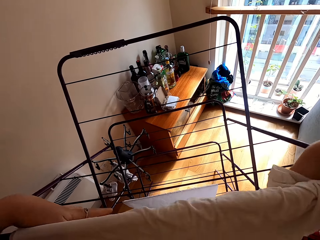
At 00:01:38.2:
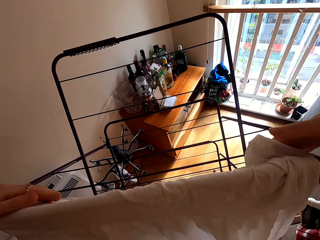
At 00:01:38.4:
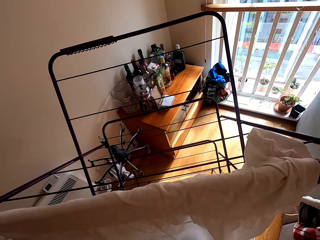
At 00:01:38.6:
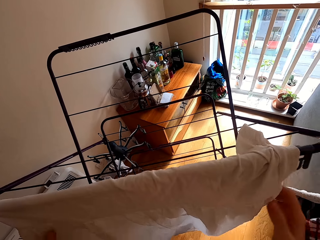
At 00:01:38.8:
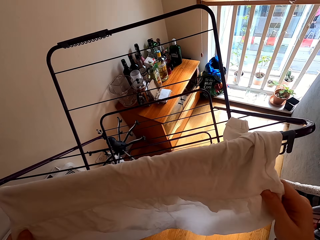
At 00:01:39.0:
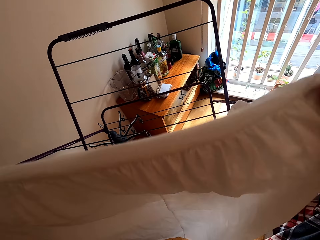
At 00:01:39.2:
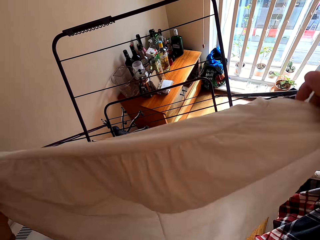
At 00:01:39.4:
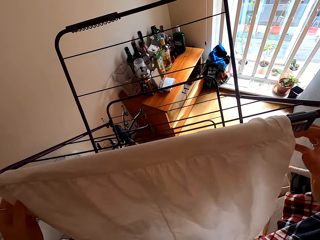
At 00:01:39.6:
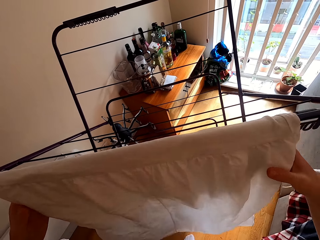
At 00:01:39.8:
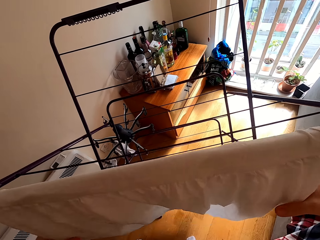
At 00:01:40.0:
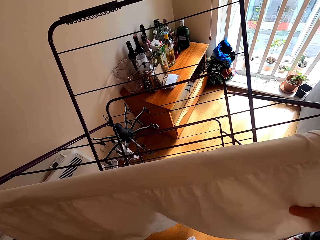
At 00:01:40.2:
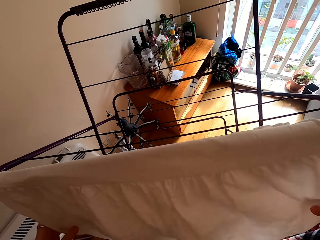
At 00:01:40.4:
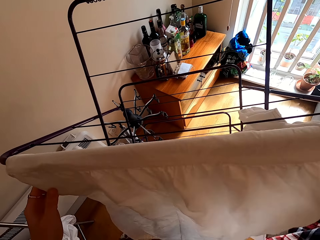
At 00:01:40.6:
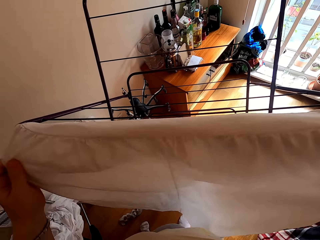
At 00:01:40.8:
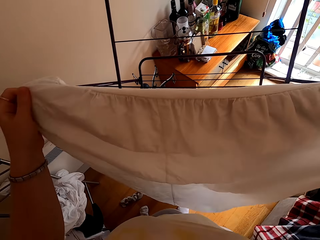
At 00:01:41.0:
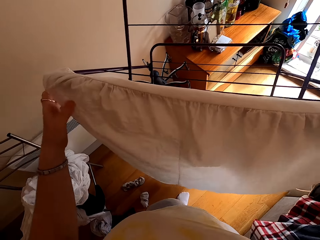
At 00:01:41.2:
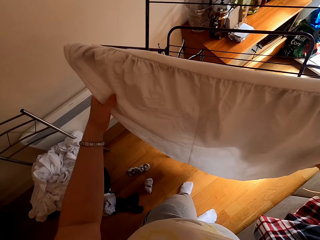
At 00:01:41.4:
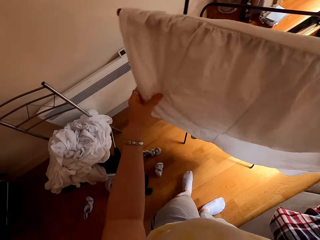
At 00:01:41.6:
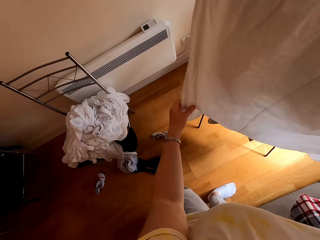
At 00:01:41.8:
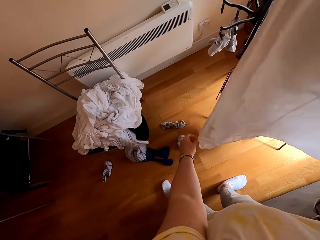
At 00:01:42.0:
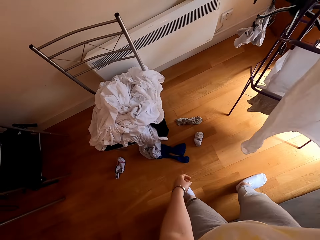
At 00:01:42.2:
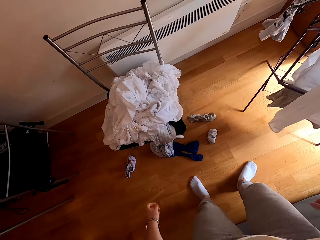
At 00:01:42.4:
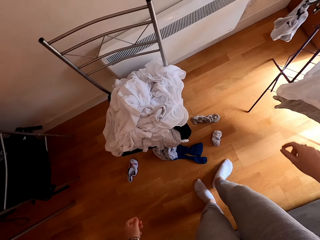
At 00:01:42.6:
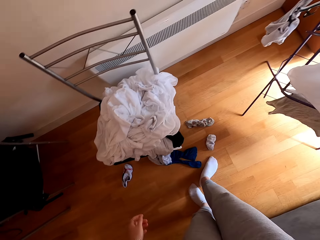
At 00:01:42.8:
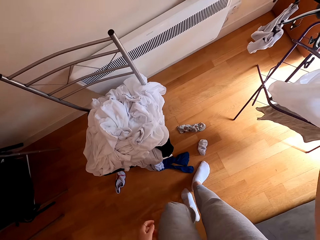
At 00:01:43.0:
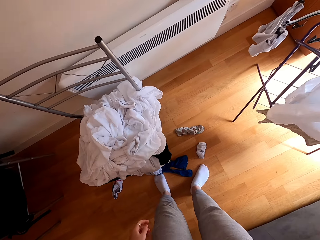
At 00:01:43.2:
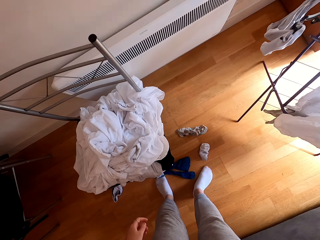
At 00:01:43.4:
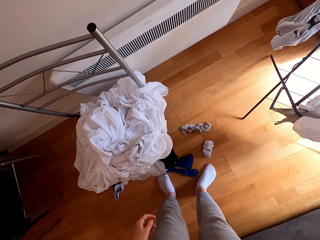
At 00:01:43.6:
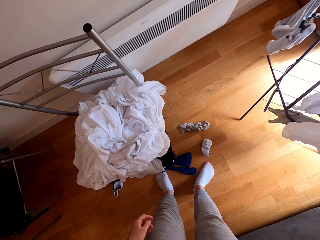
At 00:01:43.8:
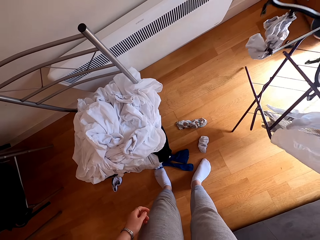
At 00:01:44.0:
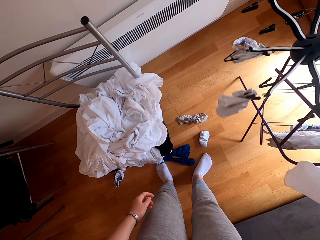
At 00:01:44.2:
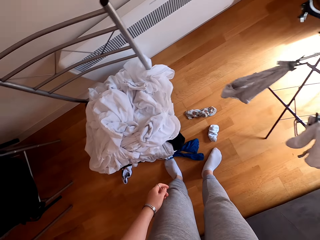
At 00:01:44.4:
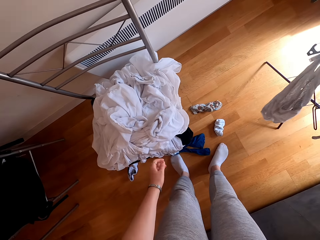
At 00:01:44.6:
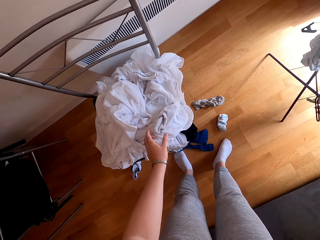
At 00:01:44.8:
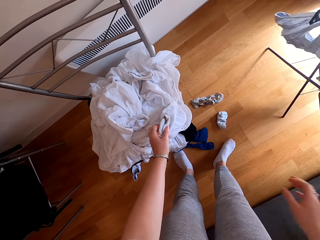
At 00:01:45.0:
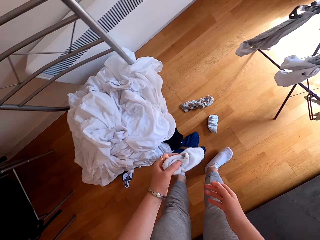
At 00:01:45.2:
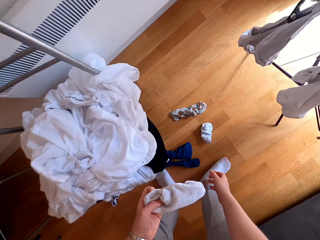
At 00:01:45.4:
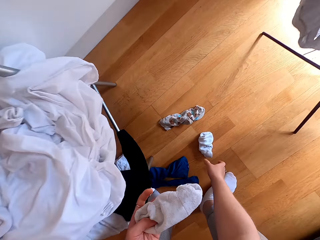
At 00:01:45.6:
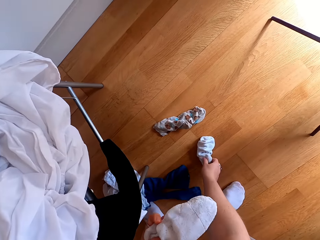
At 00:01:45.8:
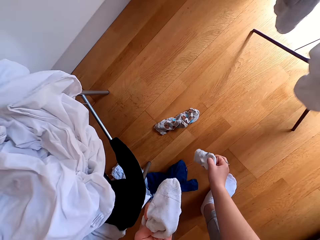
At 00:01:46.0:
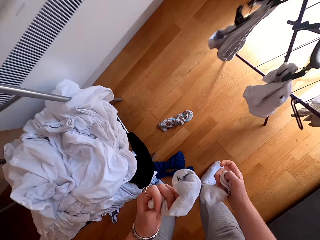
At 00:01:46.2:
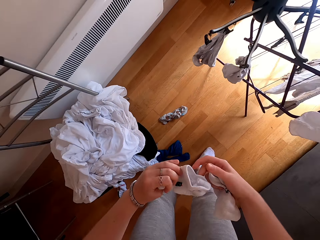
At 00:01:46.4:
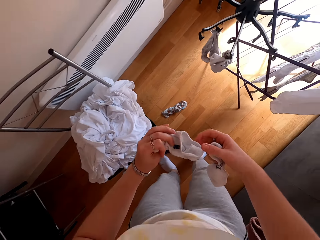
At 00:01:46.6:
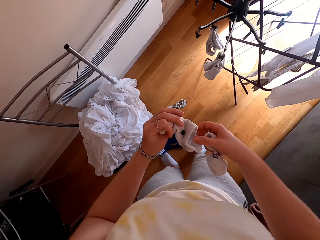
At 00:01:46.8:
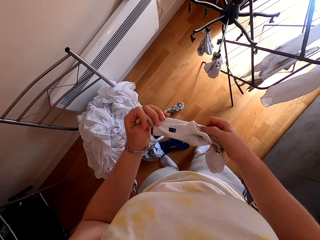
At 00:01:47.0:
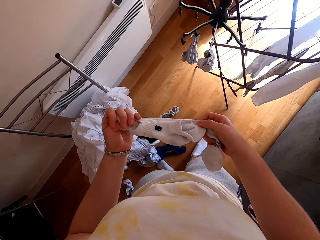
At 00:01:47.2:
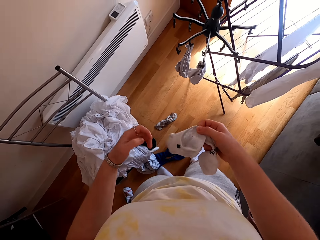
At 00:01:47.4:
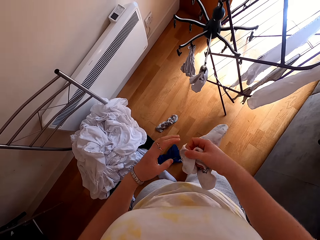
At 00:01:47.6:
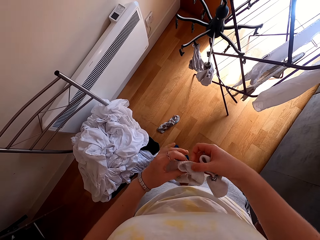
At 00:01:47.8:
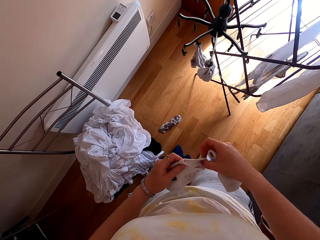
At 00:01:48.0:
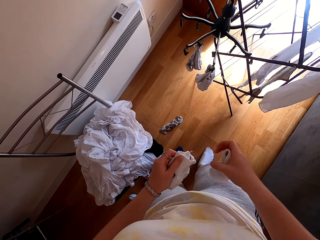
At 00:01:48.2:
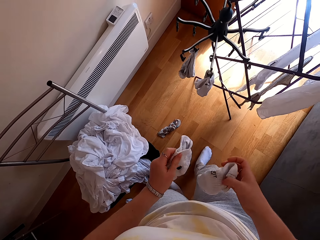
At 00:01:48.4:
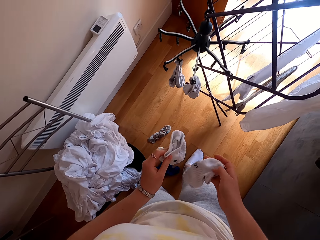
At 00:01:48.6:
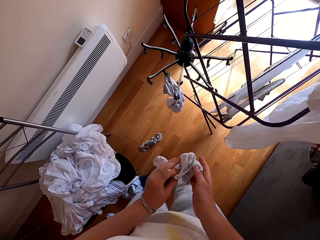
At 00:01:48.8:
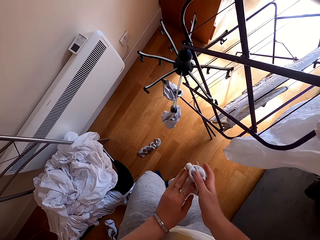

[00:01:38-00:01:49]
The camera wearer turns the clothes line. They hang the clothes in the clothes line. They take socks from the chair.

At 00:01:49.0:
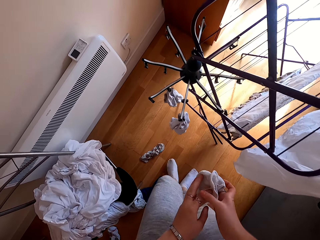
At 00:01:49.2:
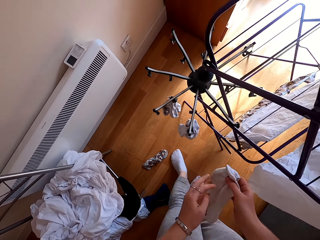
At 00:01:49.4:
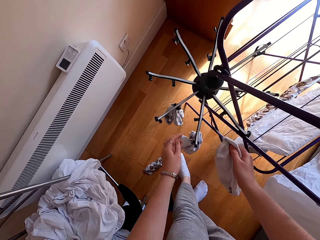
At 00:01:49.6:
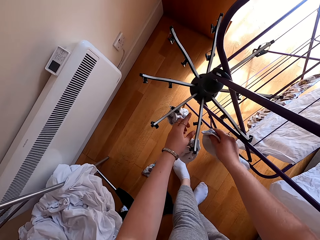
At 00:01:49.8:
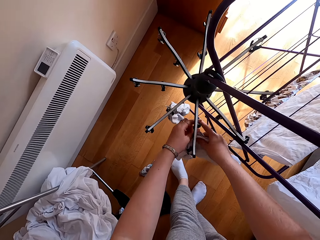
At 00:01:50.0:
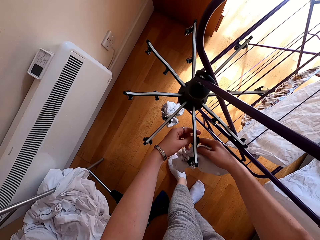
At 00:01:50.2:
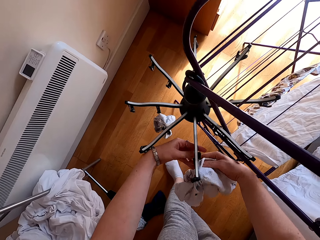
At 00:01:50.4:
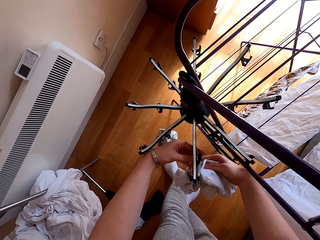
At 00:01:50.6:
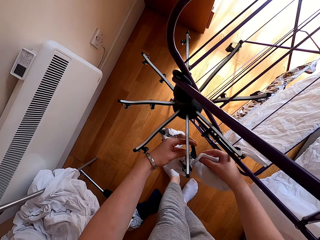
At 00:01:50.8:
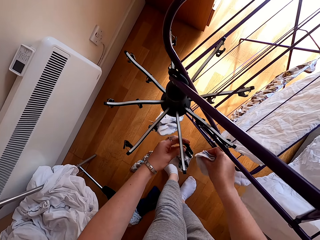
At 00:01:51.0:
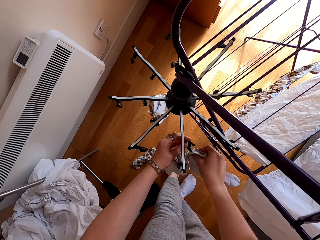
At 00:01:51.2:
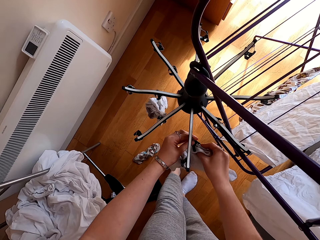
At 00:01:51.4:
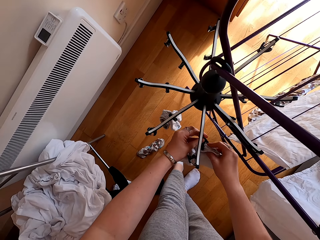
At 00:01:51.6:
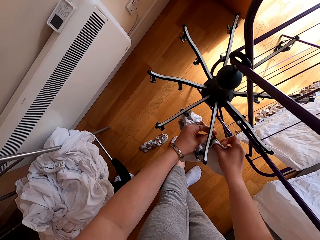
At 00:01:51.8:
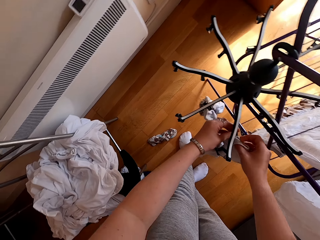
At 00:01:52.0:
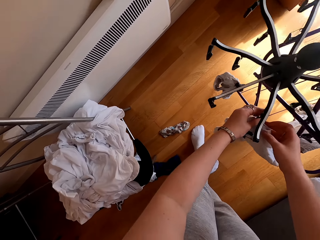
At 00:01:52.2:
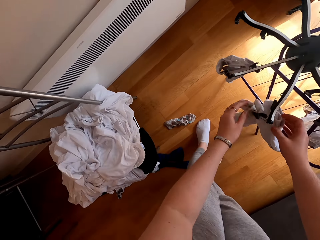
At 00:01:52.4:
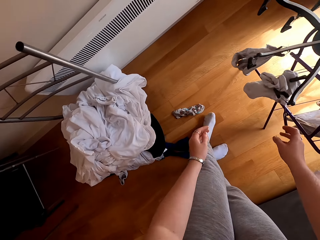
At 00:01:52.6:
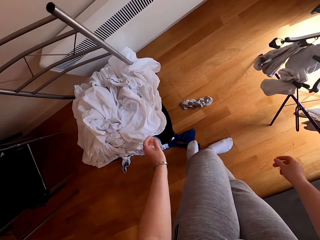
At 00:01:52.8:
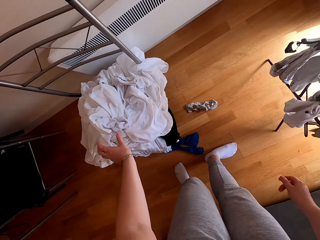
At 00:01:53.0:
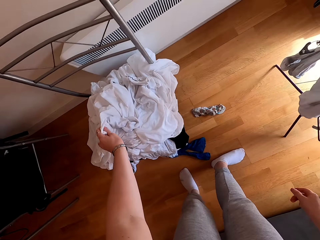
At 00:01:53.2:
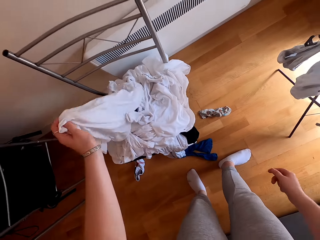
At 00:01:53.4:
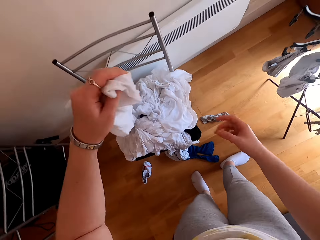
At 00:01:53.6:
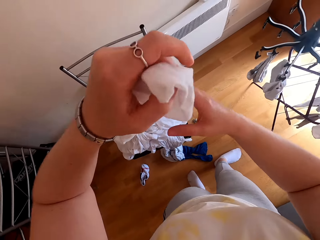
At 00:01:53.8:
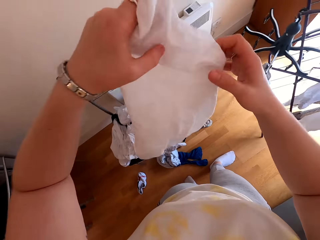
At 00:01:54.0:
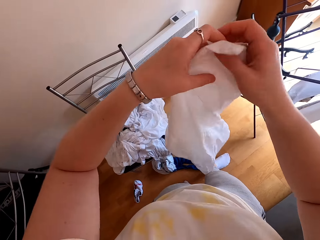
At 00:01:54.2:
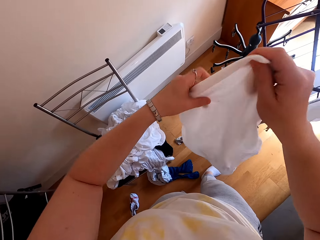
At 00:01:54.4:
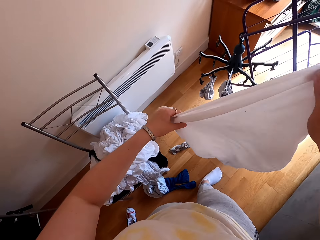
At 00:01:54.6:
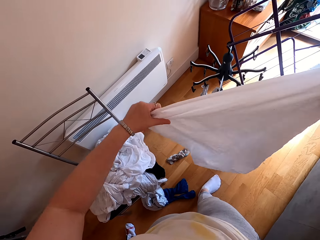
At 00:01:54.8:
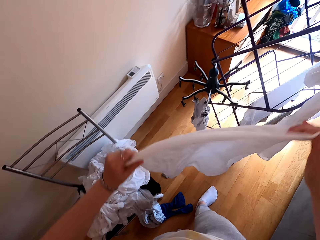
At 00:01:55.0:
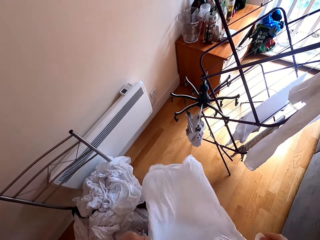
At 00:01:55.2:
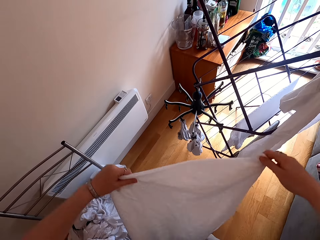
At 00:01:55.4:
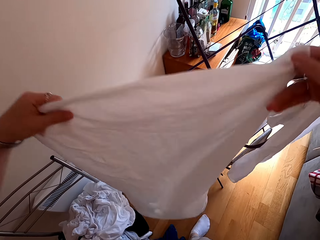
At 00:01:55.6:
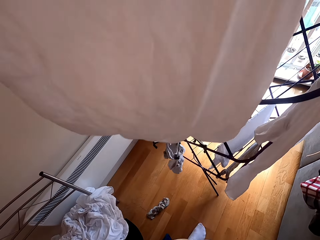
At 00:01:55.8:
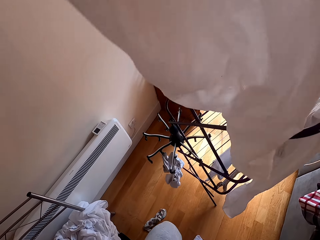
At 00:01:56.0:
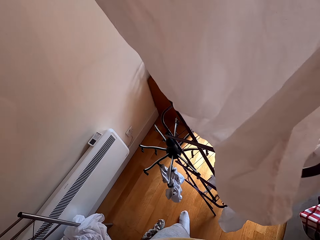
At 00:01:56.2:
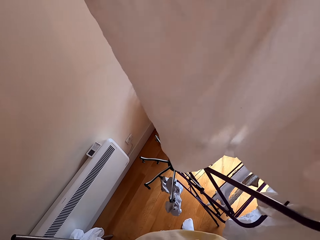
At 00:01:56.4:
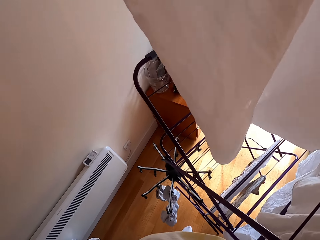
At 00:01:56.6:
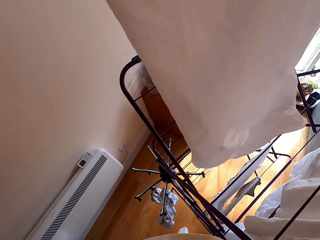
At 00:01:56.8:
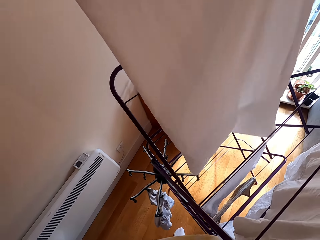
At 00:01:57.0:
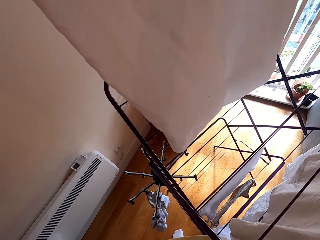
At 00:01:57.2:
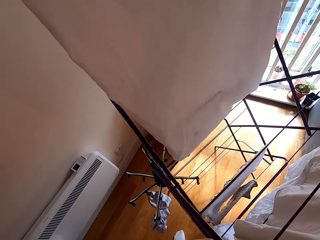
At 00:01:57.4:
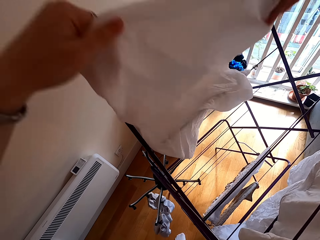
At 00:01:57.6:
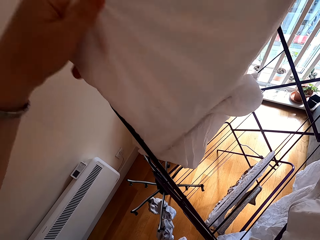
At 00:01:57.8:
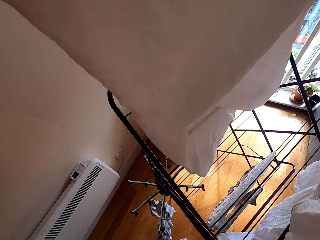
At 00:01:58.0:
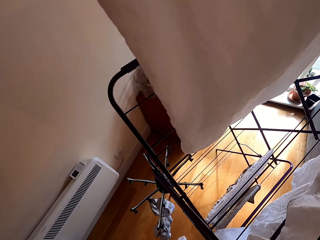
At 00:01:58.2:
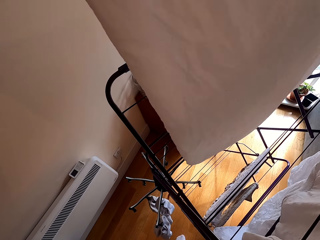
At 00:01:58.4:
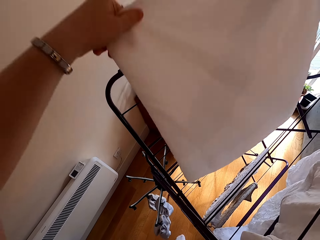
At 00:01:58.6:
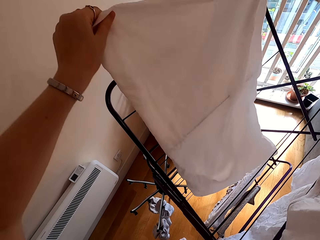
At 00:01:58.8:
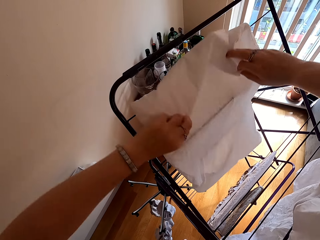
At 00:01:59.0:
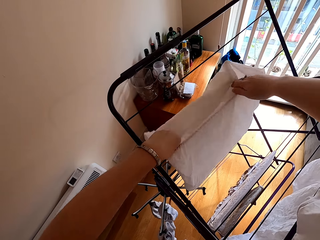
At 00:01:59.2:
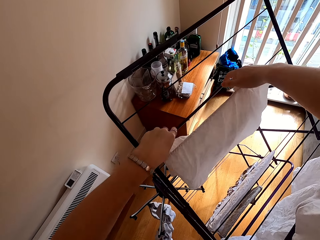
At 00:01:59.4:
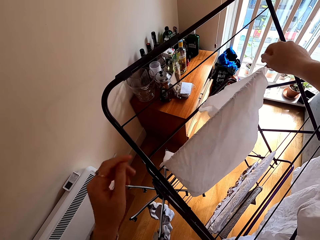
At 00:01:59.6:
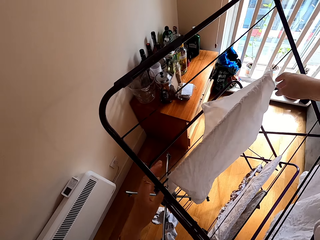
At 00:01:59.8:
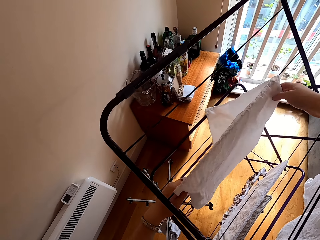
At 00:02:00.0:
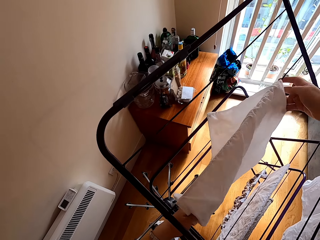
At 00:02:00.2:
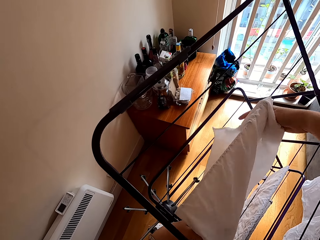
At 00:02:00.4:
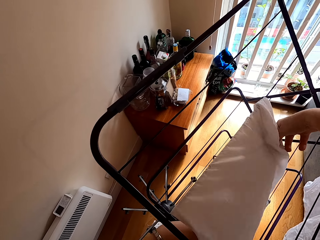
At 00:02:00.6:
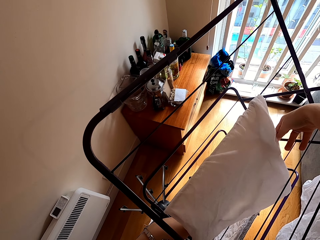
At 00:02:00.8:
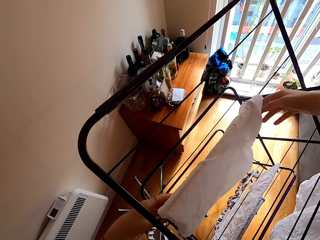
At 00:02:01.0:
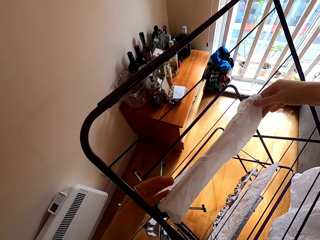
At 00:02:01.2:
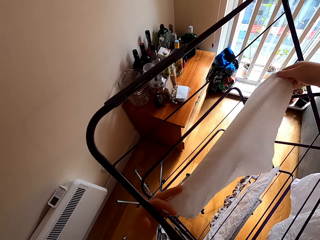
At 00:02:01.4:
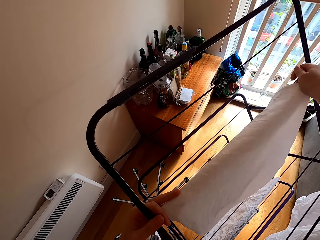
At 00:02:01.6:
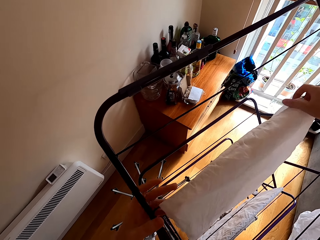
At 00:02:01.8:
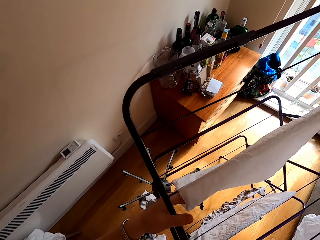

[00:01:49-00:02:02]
The camera wearer hangs the socks on the rack. They take a cloth from the chair. They hang the cloth on the rack.
